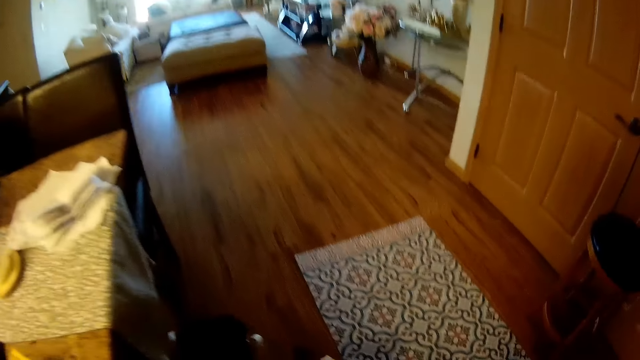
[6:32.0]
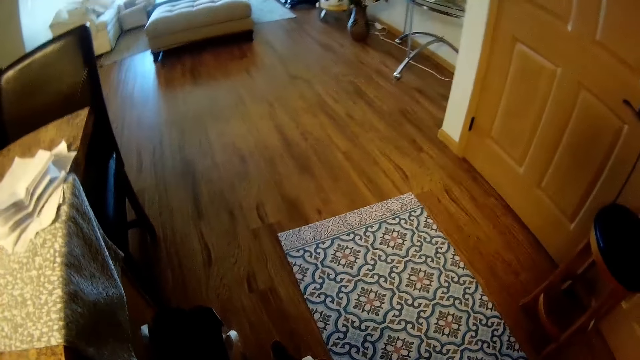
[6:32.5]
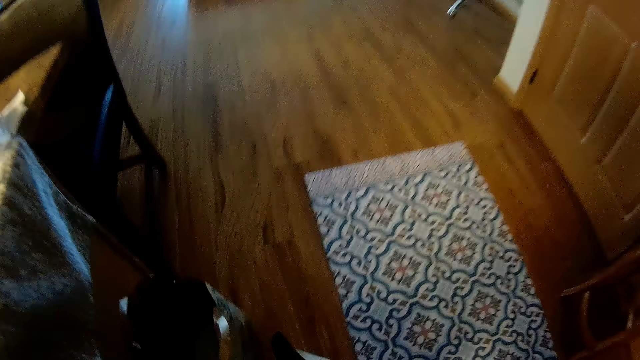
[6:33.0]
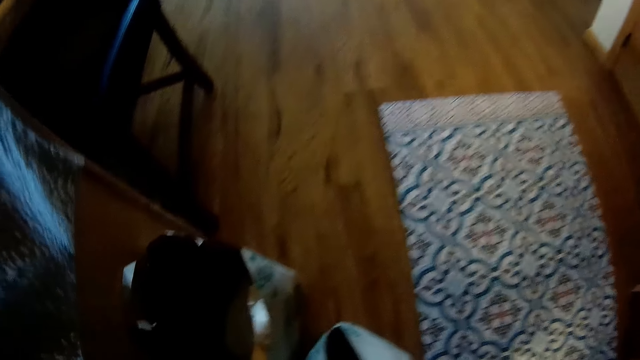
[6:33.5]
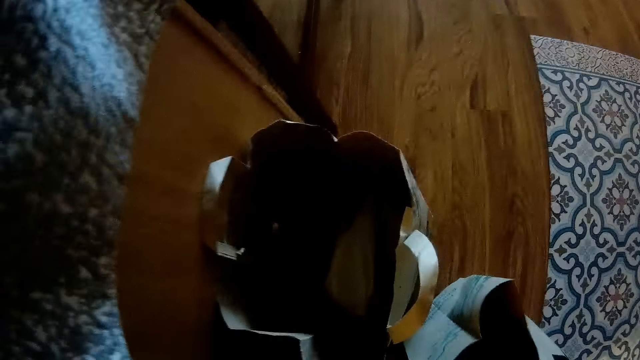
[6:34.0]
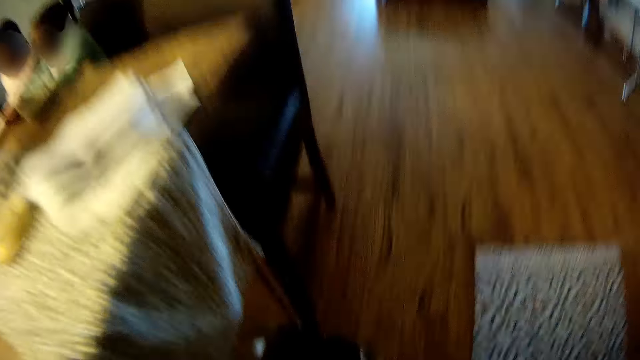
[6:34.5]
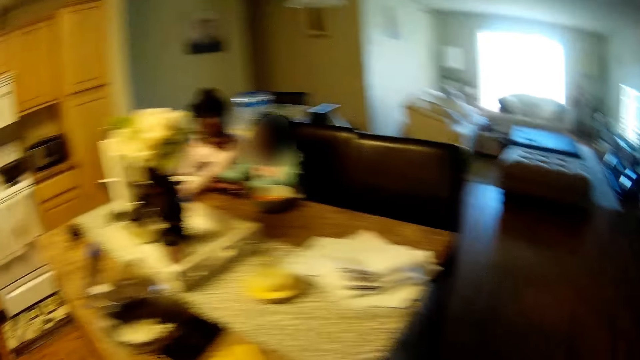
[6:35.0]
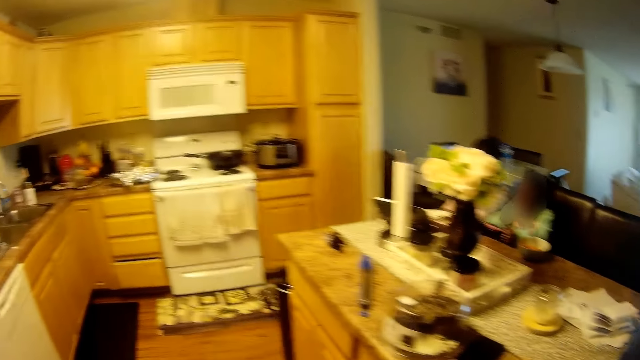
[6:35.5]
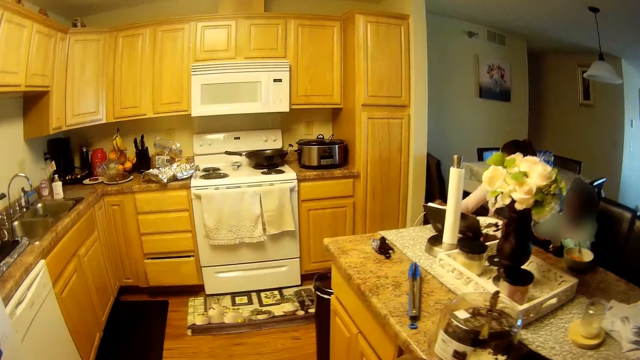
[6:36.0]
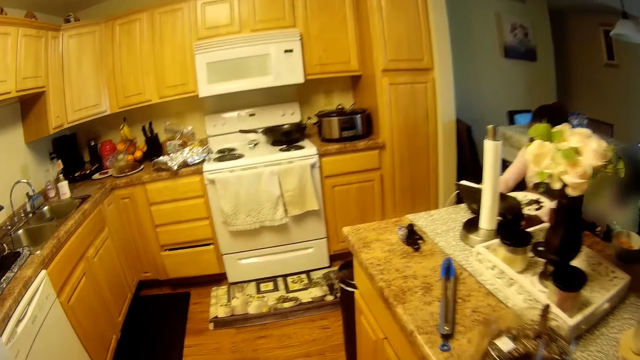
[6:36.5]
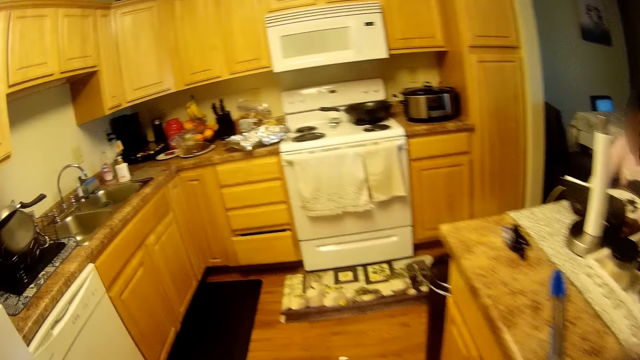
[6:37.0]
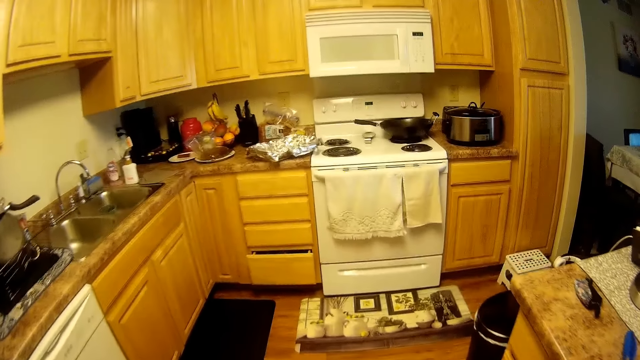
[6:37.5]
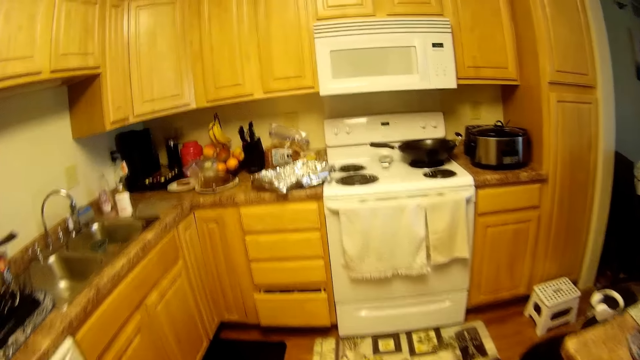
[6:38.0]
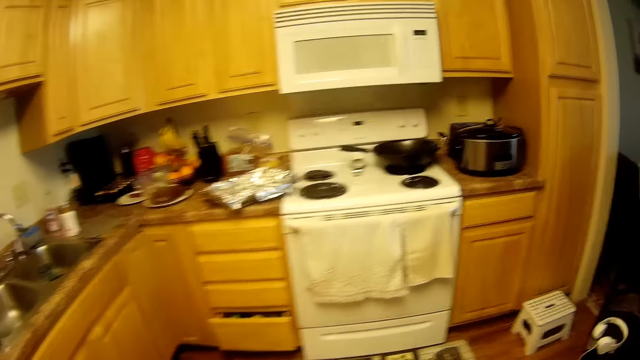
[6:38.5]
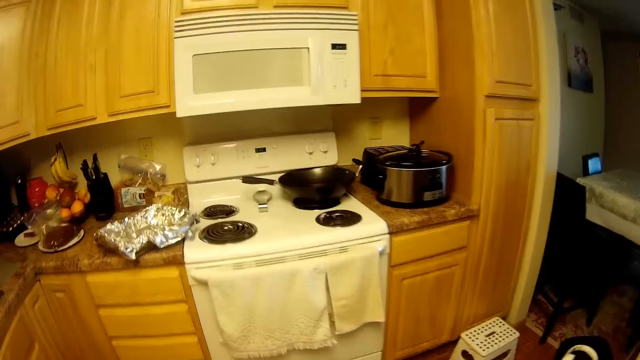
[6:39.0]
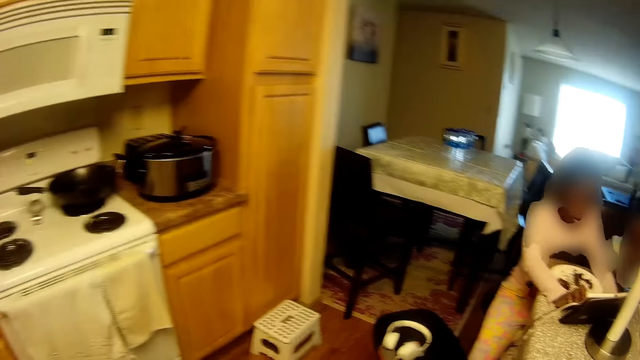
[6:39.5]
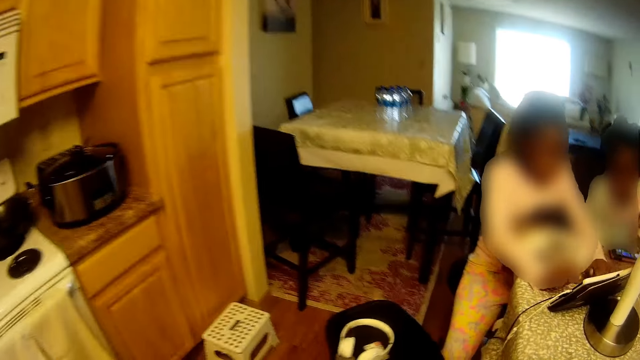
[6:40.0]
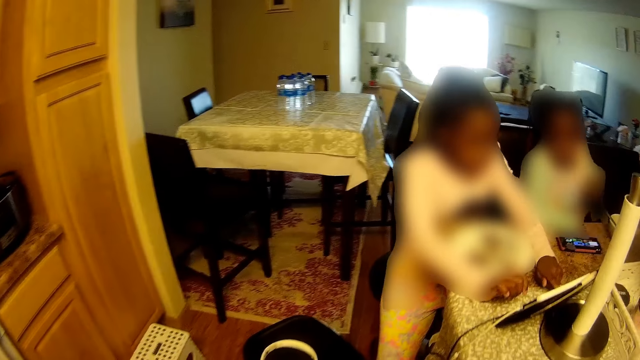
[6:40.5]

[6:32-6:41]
The camera wearer looks around the room. They walk in the room.

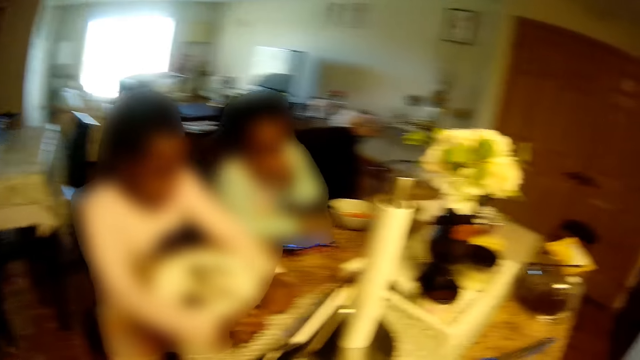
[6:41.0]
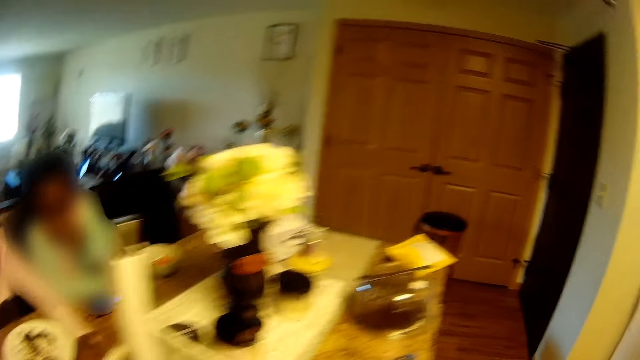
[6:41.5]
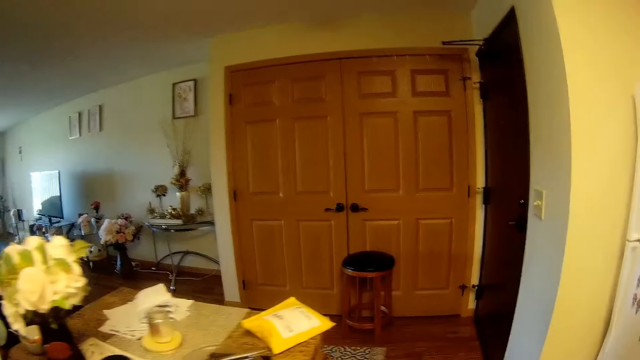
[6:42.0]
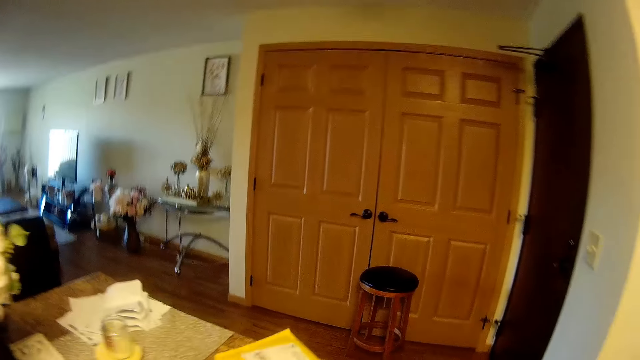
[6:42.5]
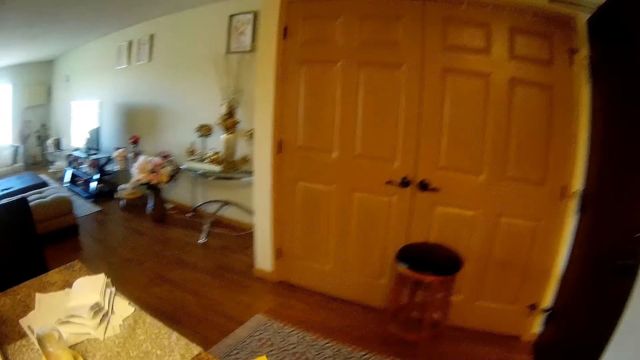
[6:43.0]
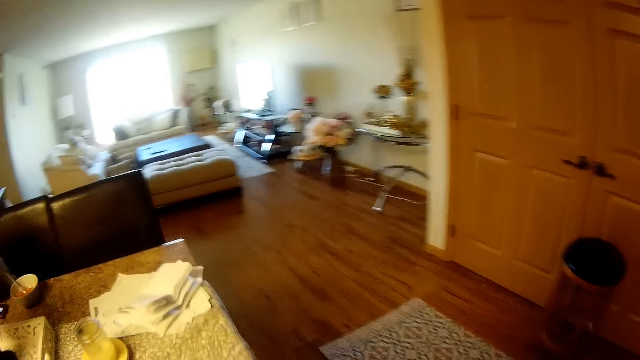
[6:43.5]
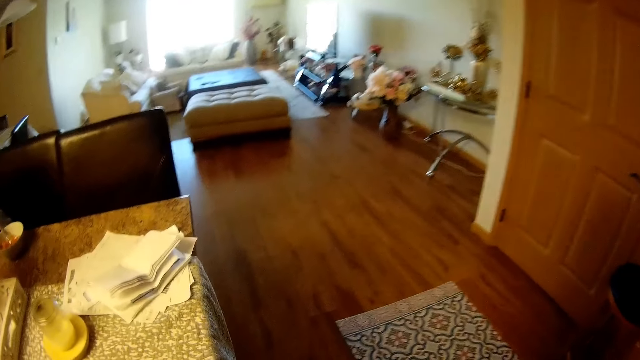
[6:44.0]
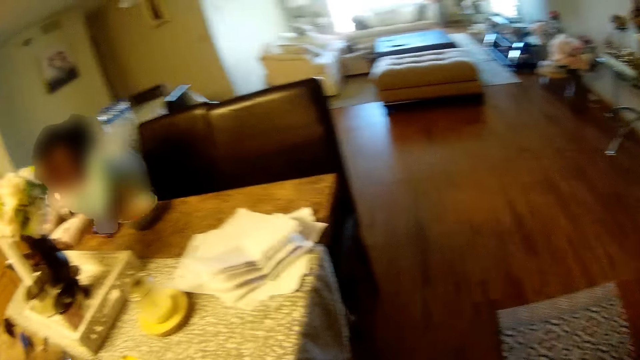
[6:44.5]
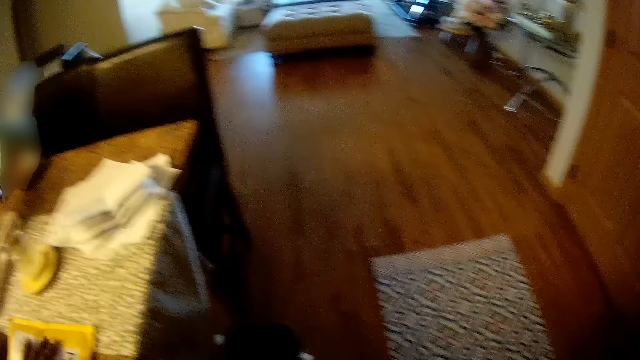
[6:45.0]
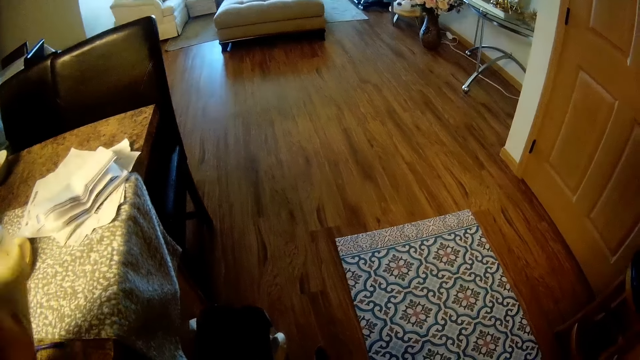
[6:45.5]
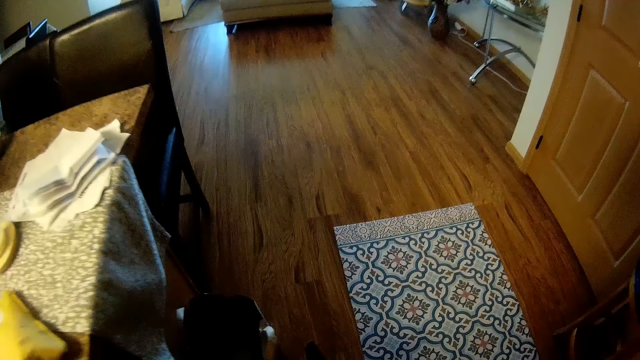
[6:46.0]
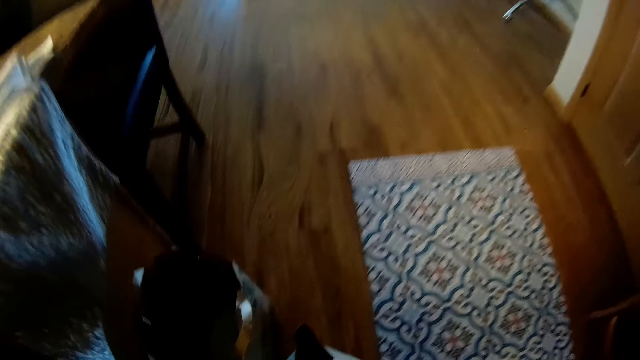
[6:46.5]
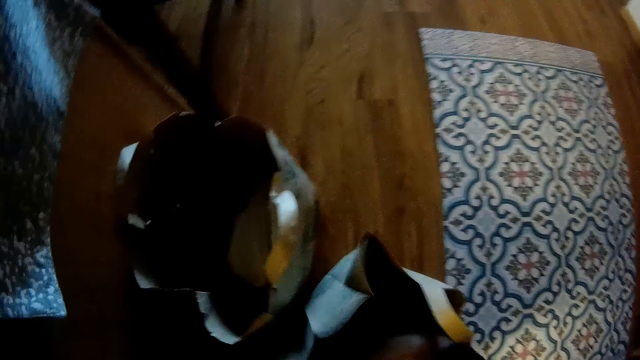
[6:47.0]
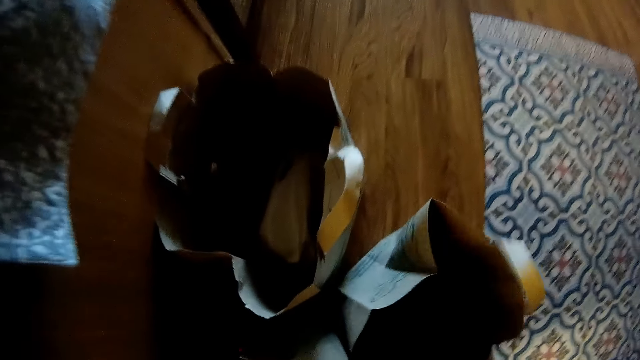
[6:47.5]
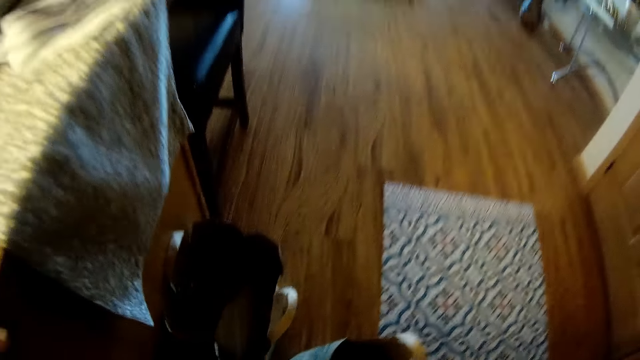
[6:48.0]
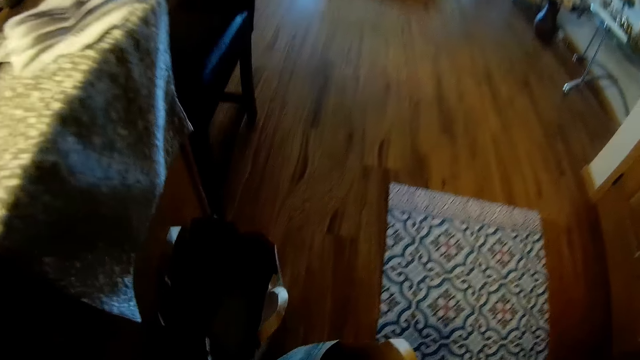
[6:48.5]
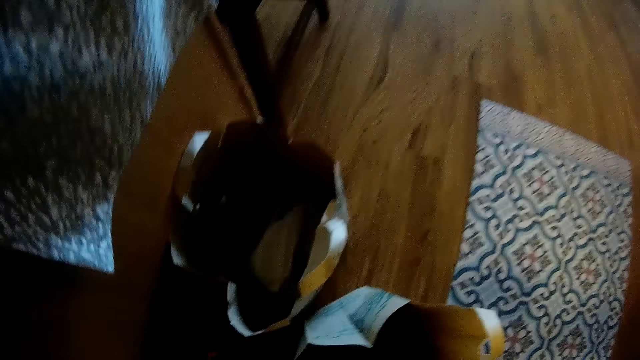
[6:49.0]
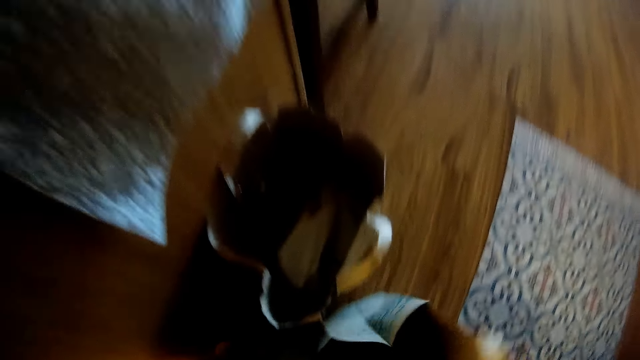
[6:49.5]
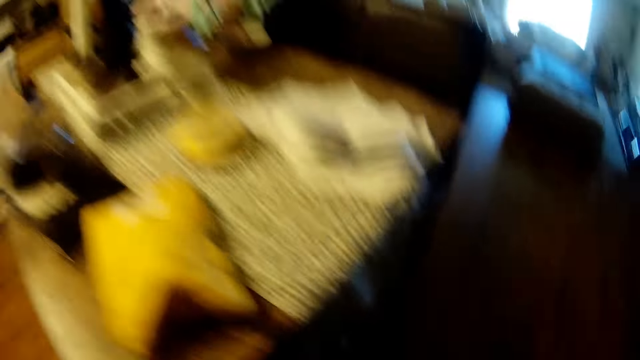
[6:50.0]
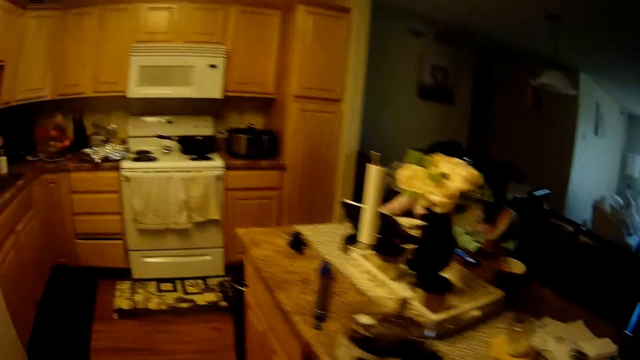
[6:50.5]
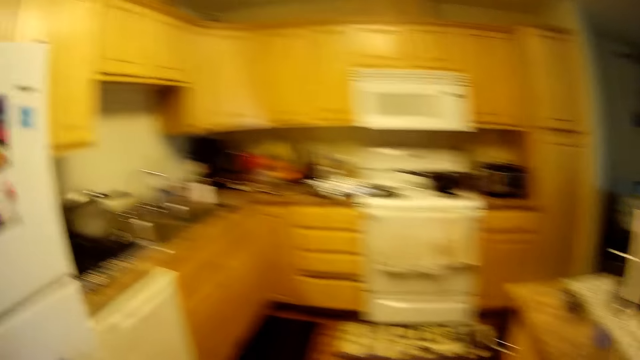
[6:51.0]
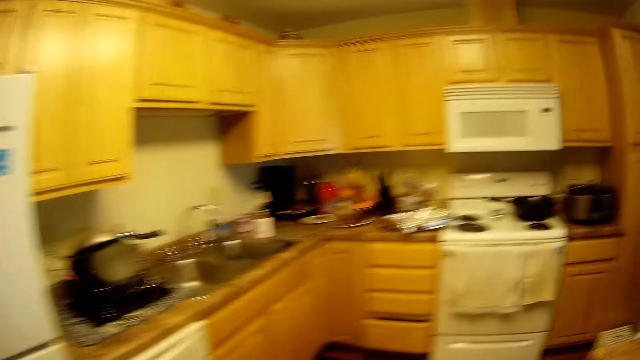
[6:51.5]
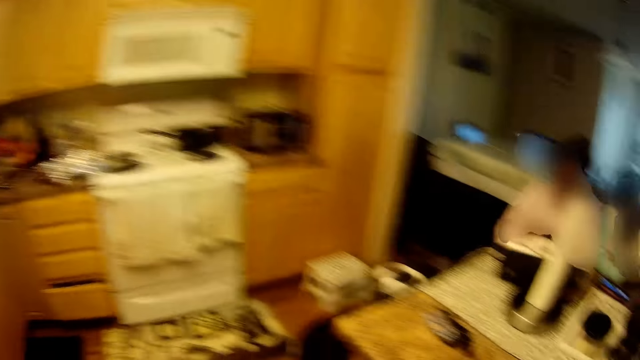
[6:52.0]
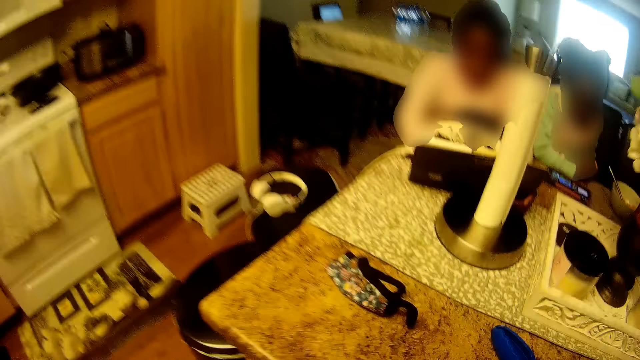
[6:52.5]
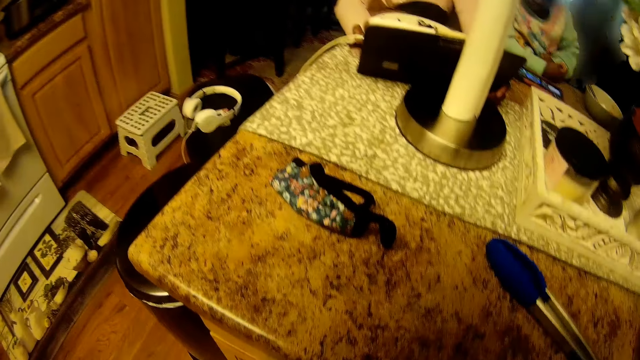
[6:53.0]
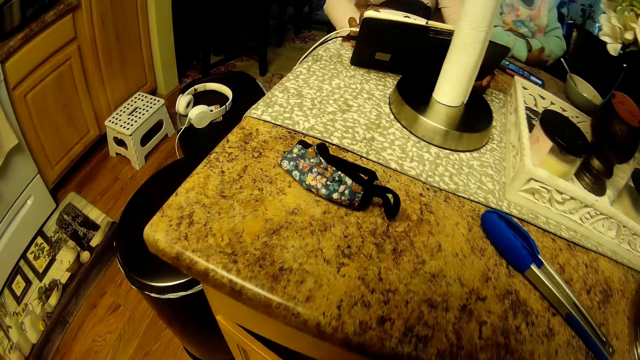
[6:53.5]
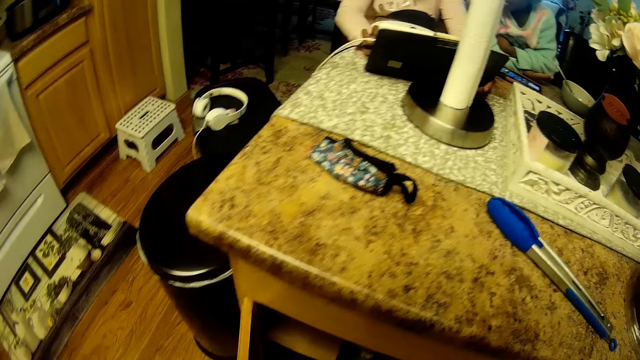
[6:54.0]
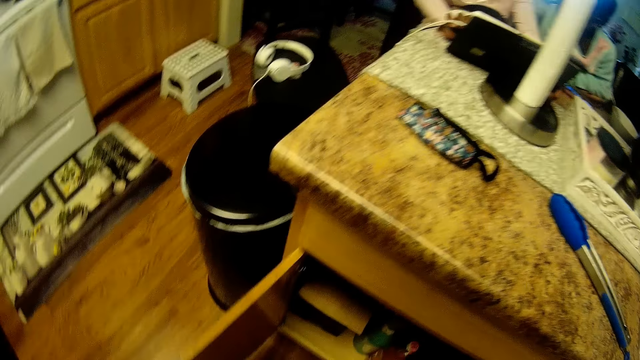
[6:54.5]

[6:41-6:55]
A child converses with another child. The camera wearer walks in the room. She flips the envelope on the kitchen countertop with her left hand. She takes out a bottle of wine from the grocery bag on the floor with her right hand. She picks papers. She takes out the bottle of wine from the grocery bag on the floor with her right hand again. She looks around the room. She opens a kitchen cabinet door with her left hand.
